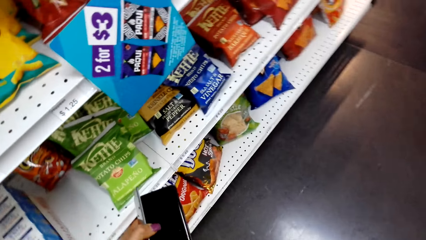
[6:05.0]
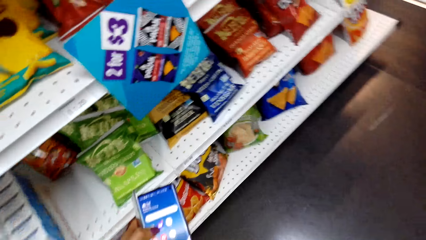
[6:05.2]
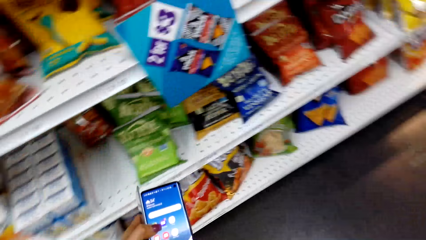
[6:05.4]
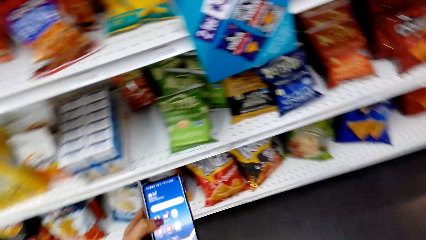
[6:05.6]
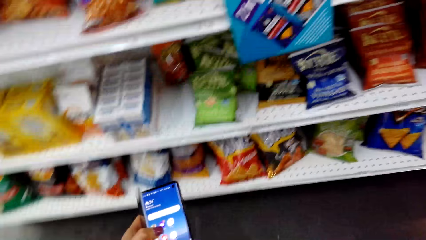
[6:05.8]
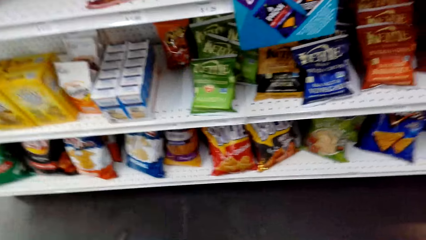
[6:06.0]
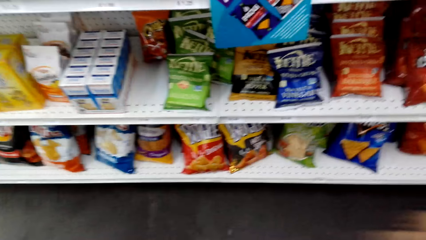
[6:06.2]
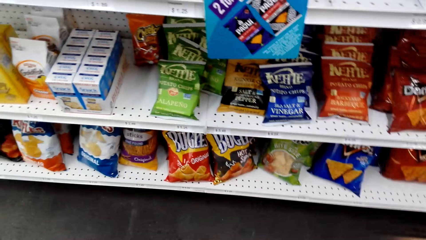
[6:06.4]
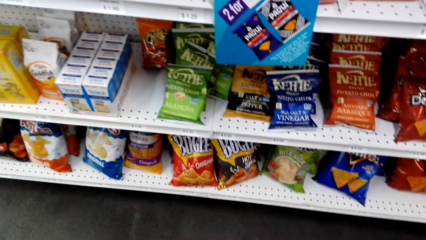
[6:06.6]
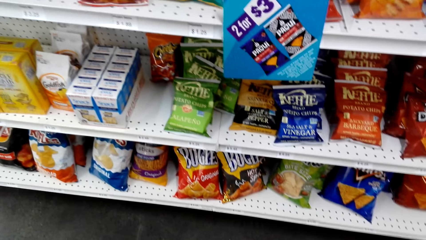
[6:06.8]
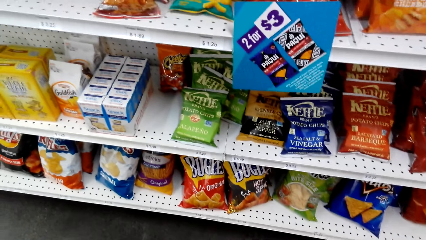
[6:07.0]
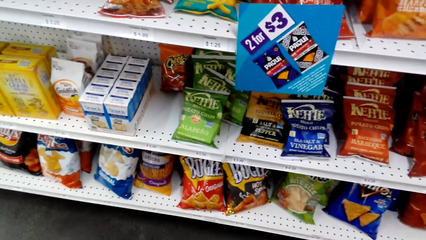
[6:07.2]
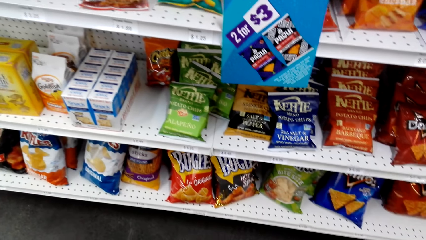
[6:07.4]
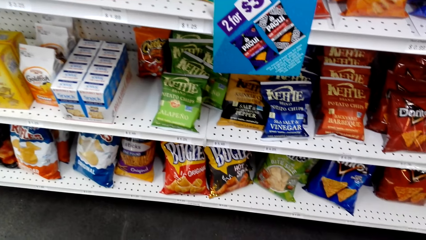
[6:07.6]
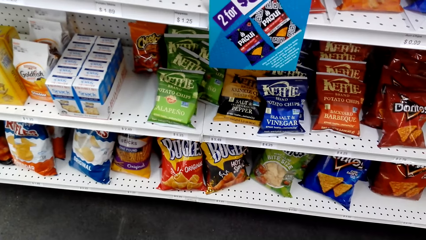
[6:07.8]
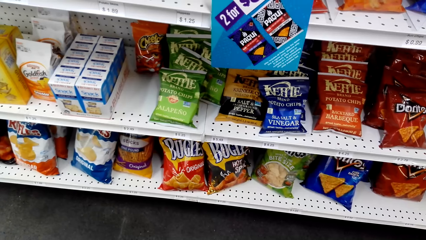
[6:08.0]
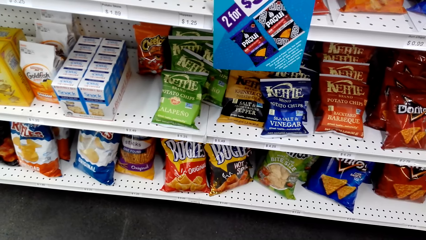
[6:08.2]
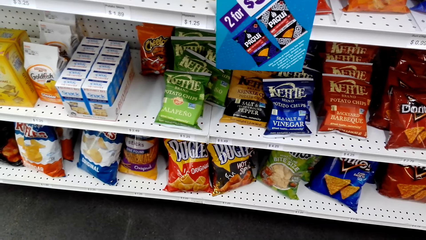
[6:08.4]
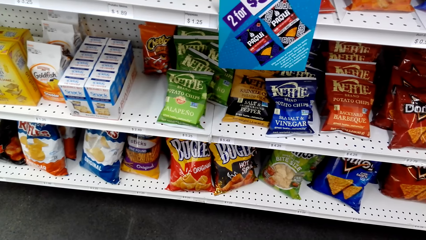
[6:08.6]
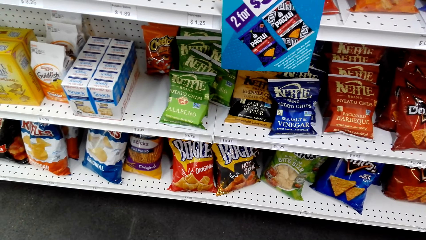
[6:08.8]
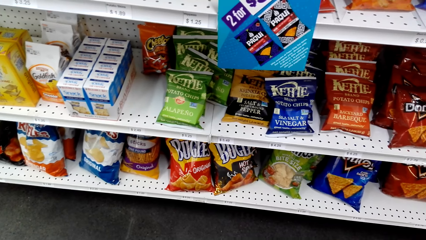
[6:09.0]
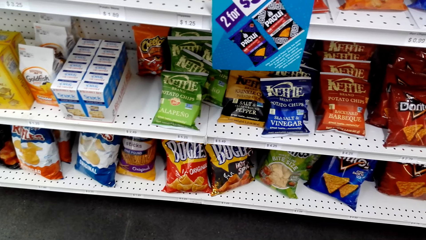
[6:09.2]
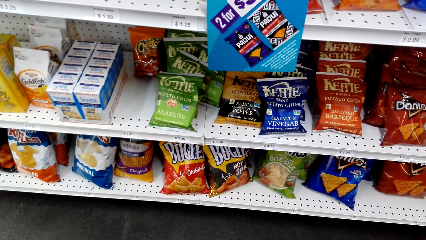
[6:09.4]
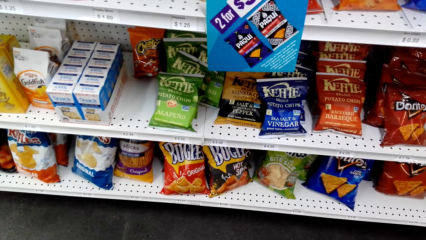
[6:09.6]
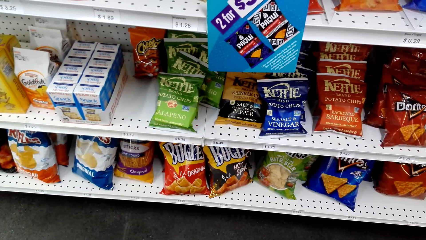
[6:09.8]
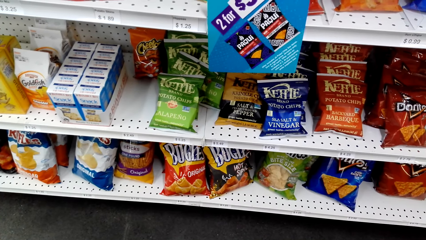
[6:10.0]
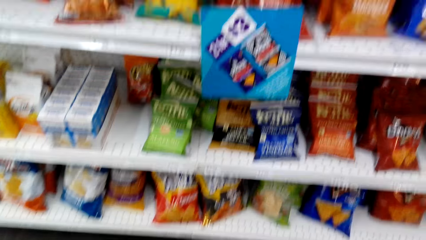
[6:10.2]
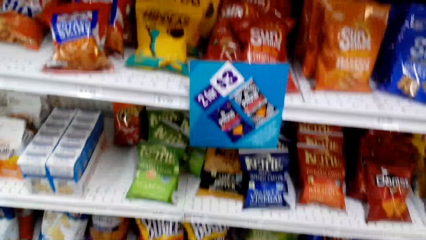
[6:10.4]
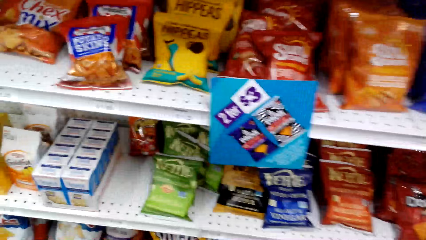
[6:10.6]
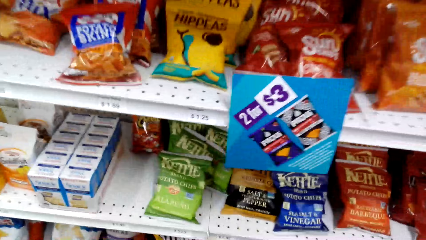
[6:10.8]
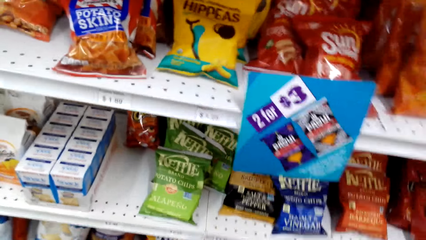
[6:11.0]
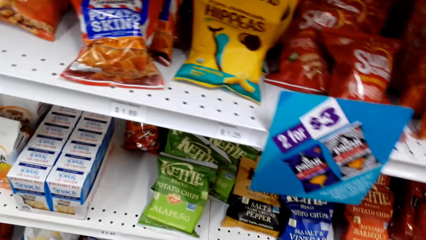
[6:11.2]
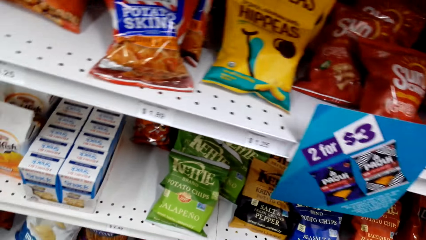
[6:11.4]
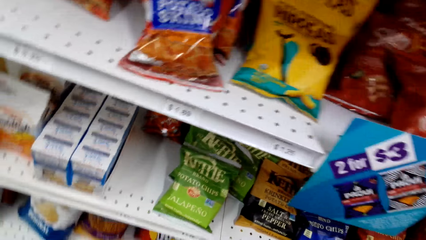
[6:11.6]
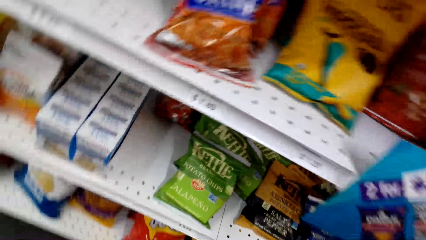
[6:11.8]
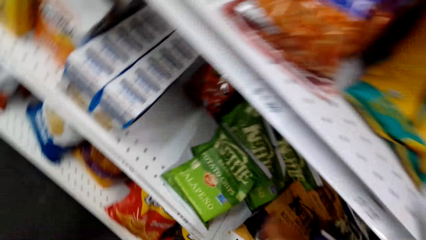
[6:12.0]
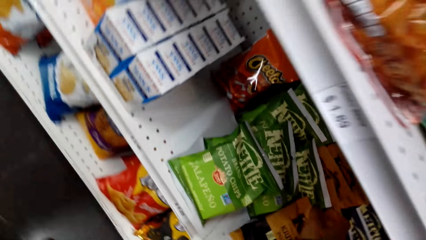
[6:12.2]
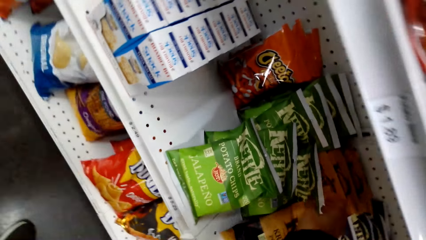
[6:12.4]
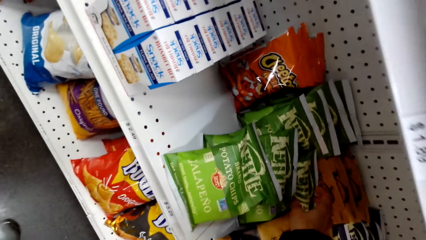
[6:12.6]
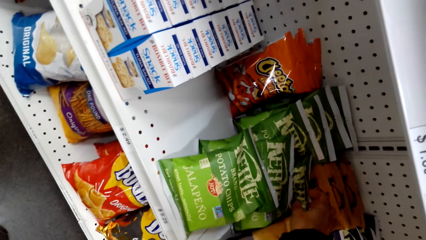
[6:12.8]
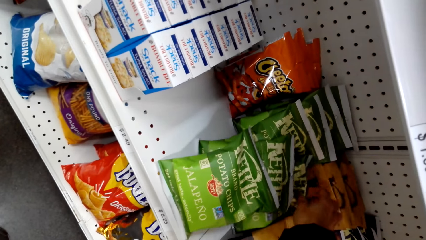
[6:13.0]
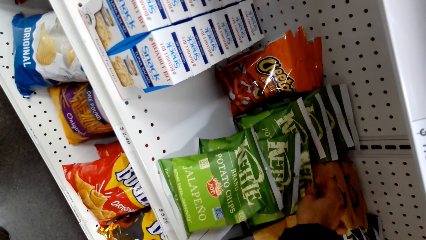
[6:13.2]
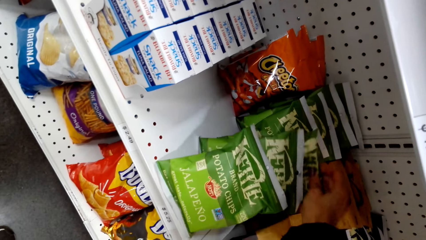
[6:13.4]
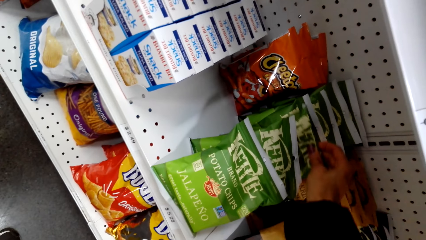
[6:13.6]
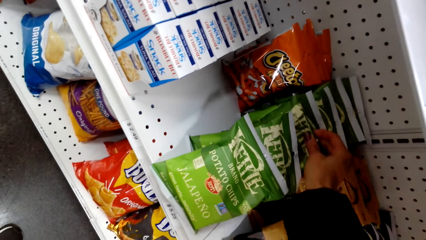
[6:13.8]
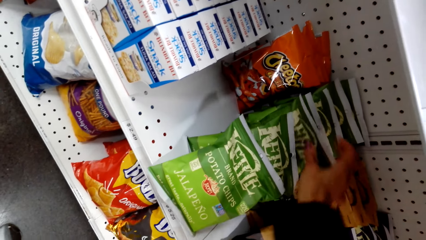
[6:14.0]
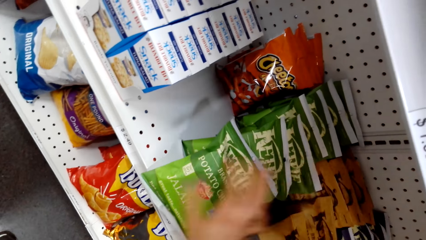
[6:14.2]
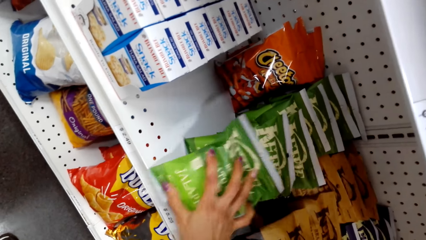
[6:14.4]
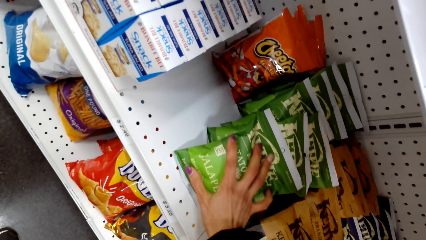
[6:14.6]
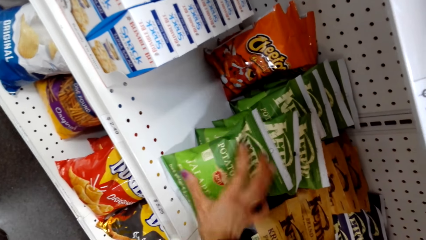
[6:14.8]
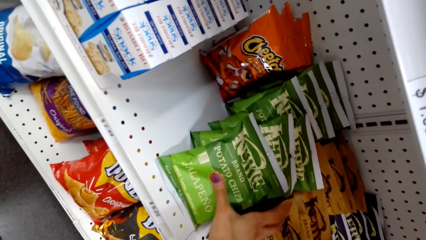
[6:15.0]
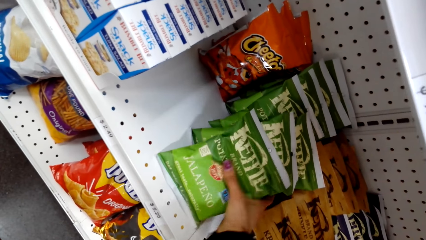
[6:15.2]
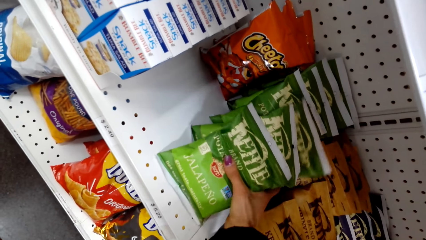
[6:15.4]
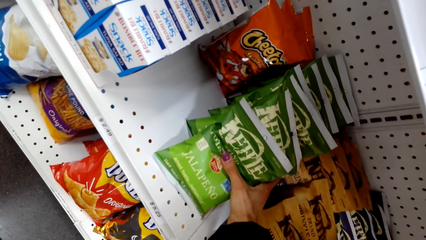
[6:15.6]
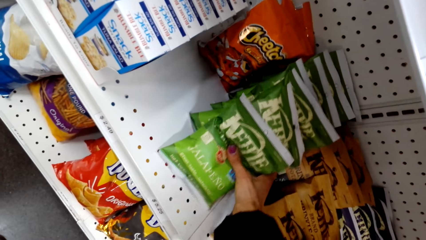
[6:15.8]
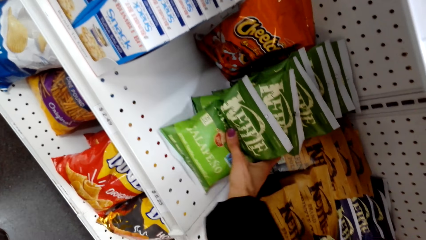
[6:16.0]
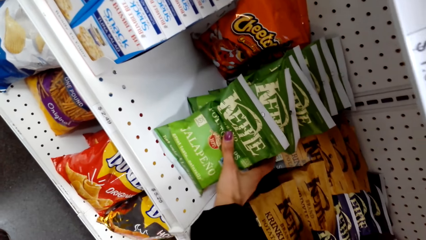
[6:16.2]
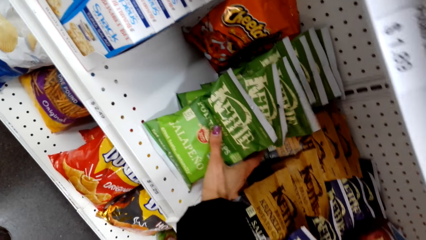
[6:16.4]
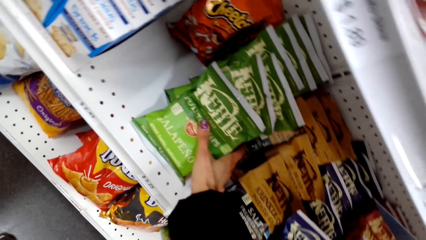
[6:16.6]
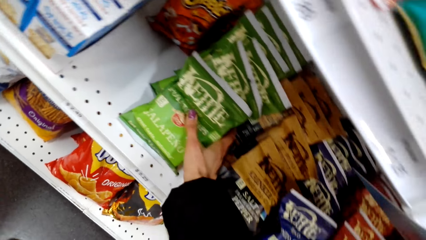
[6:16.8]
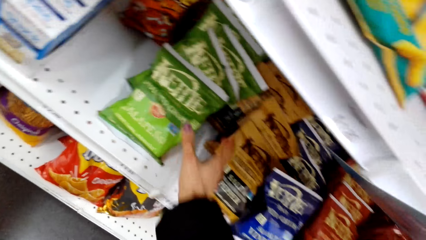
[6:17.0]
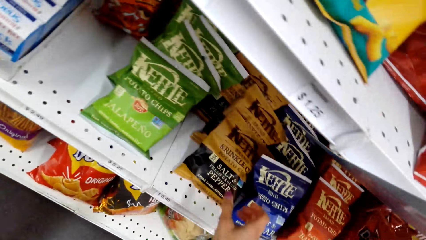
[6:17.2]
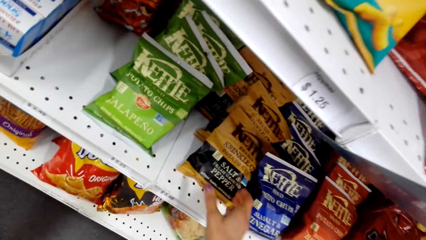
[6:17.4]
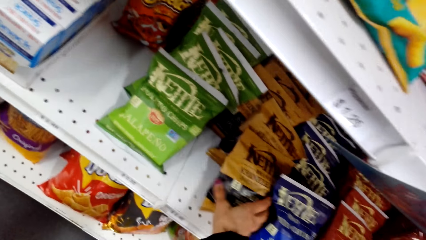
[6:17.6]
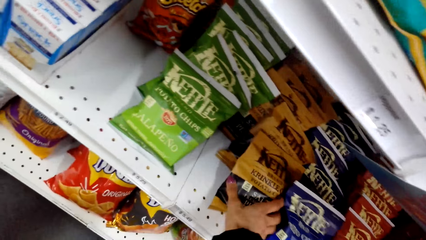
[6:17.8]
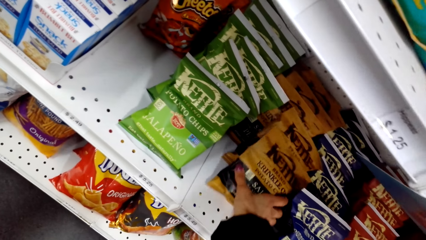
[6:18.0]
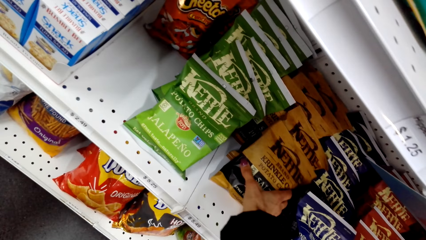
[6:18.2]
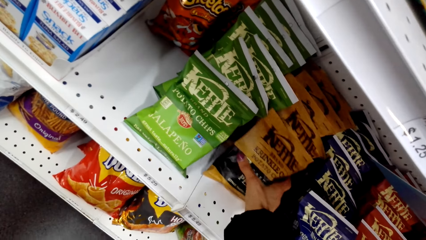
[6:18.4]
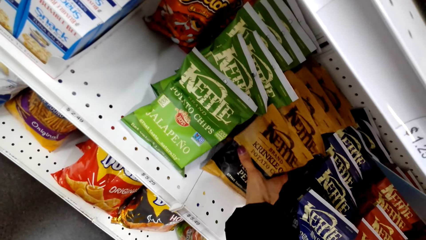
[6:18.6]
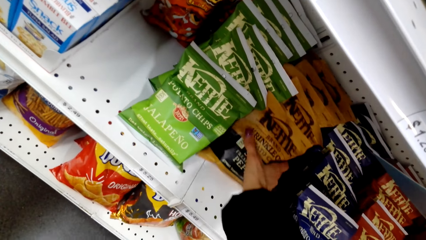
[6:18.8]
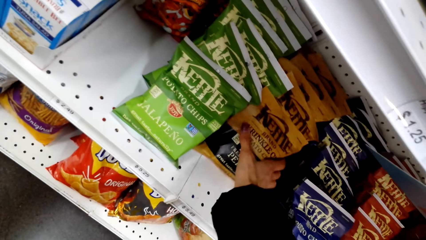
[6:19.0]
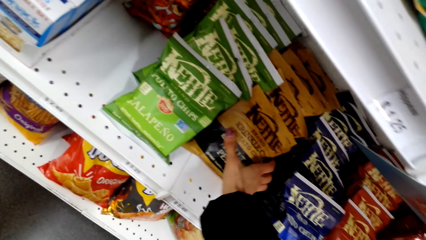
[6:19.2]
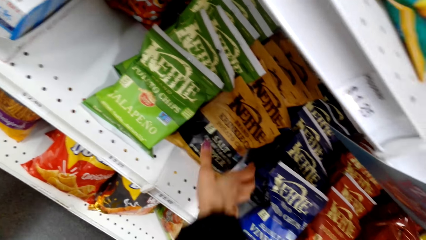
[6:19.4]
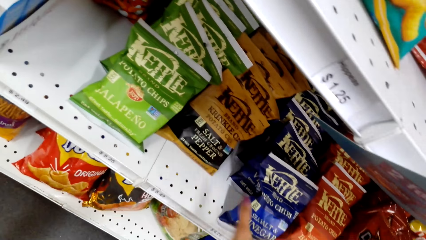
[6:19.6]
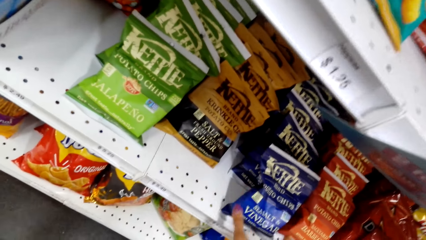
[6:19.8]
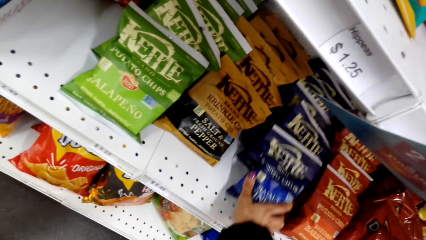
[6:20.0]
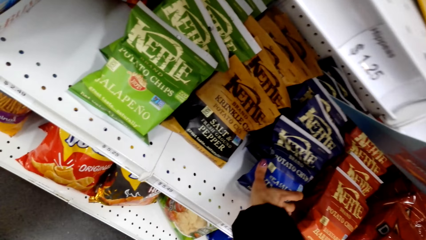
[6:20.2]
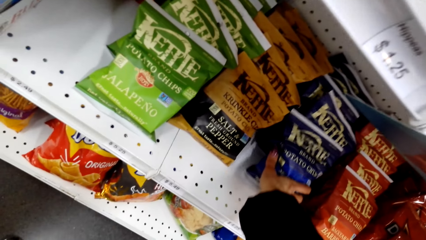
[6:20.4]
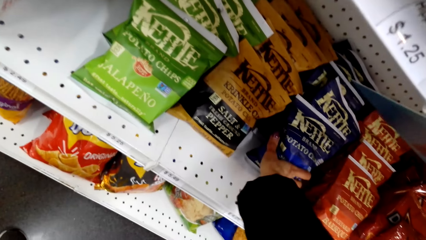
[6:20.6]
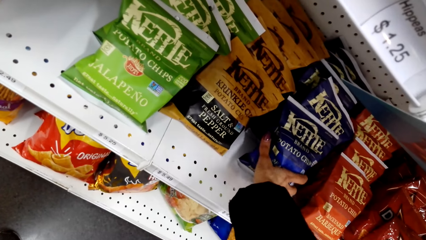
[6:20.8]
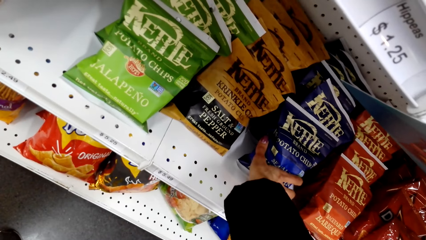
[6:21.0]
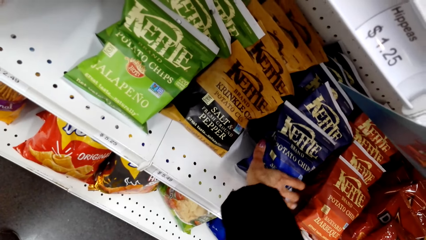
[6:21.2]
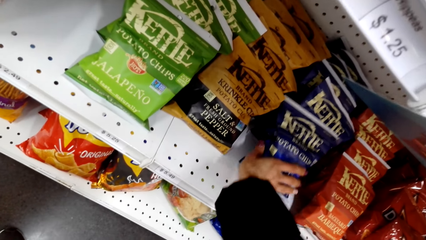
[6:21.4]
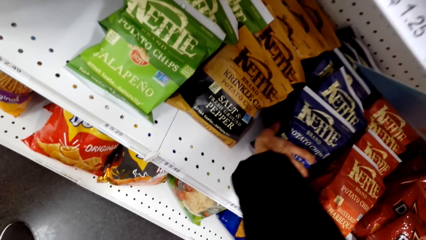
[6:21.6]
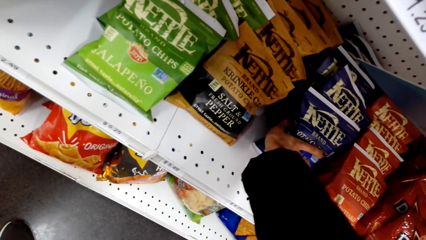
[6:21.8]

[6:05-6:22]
The camera wearer uses the phone. She holds her phone. She looks at the items on the shelf. She aligns packets of chips. She holds the Kettle Brand Potato Chips from the shelf. She pushes the Potato Chips on the shelf. She pushes the Potato Chips on the shelf again.
